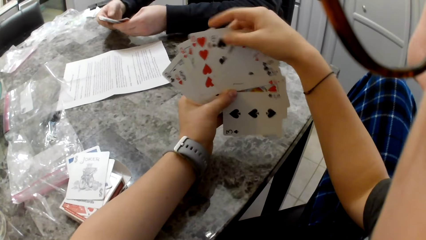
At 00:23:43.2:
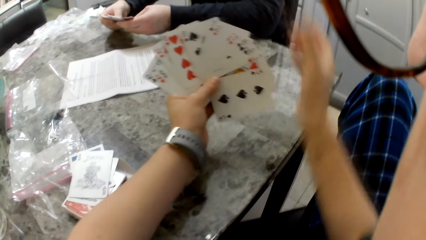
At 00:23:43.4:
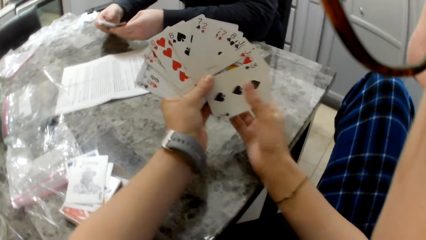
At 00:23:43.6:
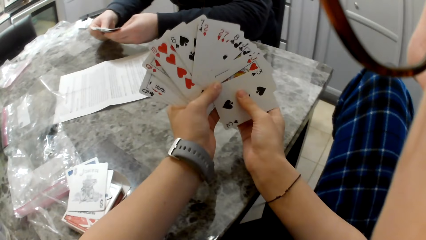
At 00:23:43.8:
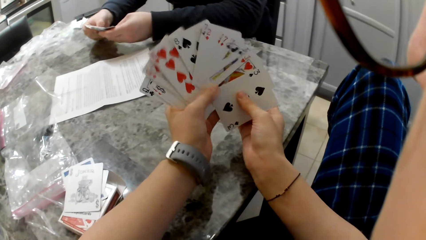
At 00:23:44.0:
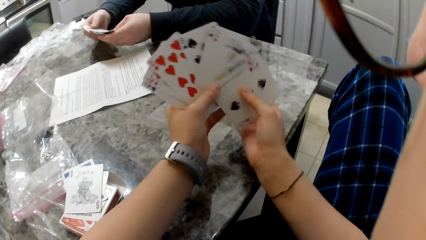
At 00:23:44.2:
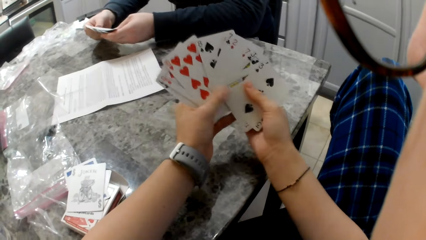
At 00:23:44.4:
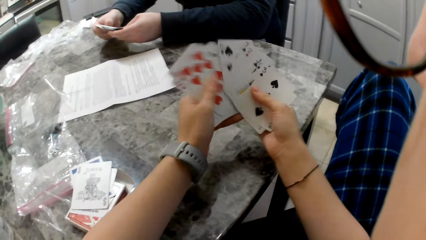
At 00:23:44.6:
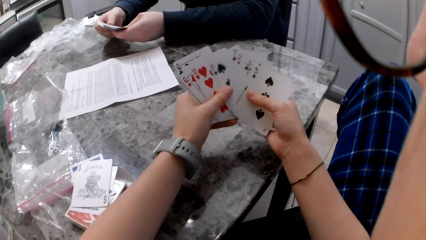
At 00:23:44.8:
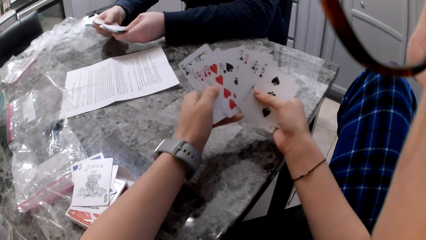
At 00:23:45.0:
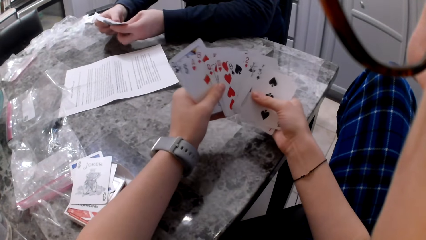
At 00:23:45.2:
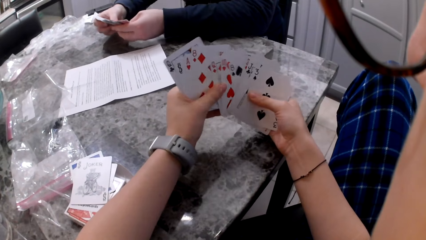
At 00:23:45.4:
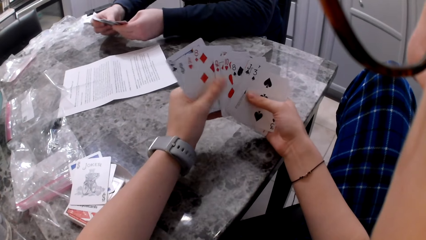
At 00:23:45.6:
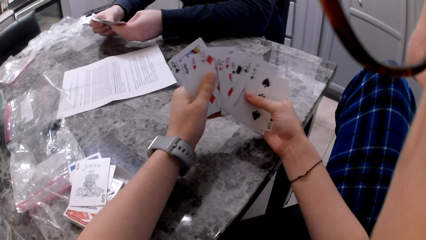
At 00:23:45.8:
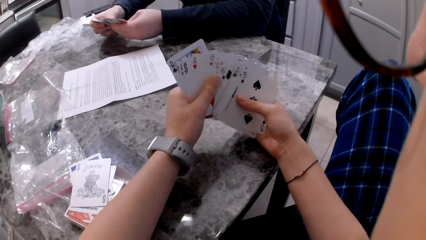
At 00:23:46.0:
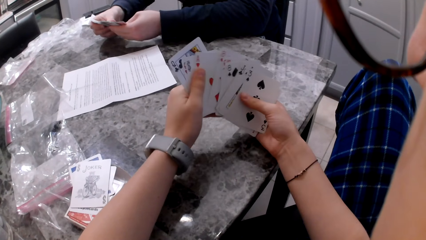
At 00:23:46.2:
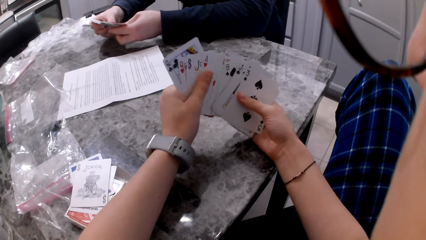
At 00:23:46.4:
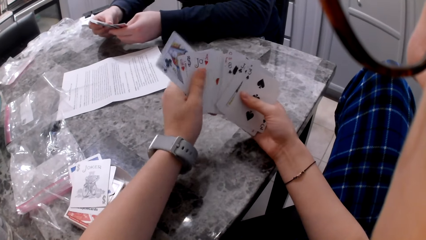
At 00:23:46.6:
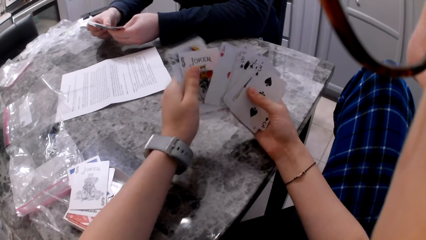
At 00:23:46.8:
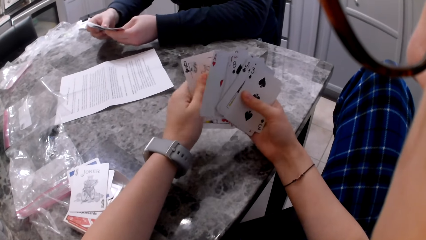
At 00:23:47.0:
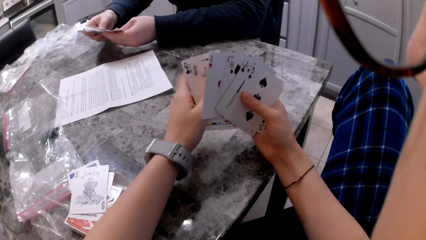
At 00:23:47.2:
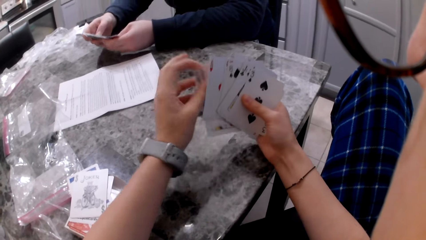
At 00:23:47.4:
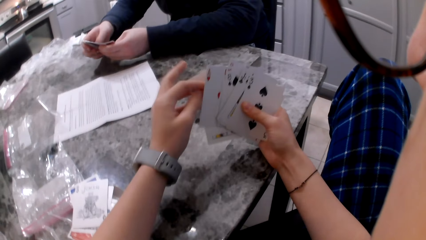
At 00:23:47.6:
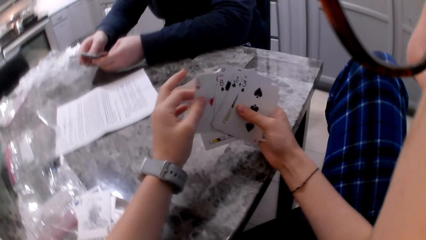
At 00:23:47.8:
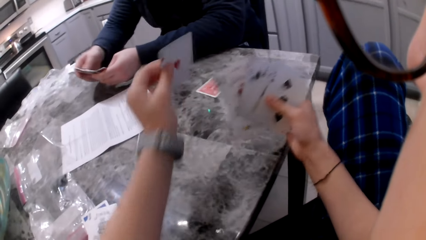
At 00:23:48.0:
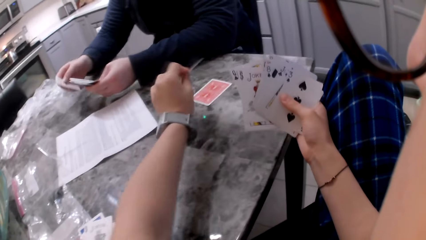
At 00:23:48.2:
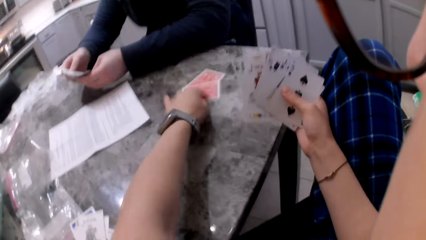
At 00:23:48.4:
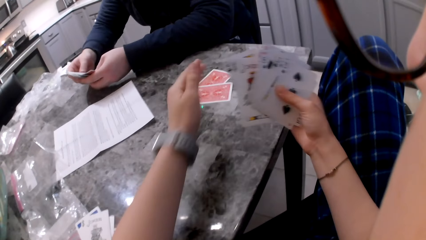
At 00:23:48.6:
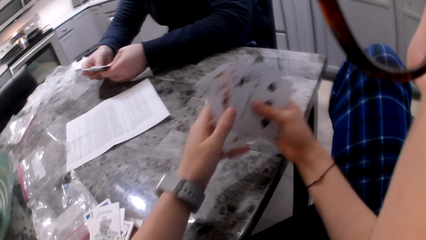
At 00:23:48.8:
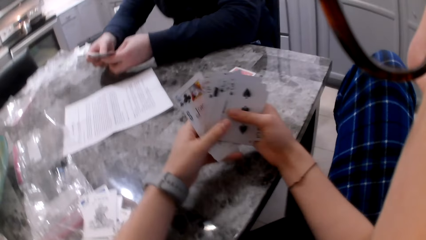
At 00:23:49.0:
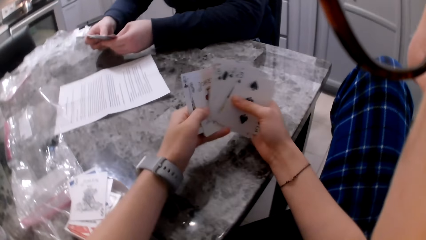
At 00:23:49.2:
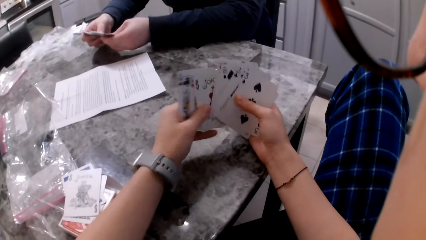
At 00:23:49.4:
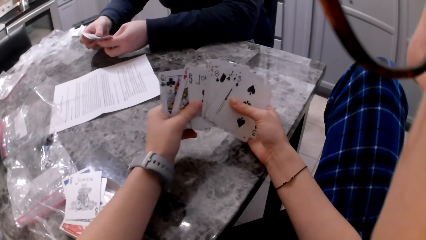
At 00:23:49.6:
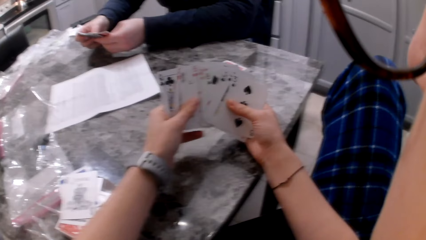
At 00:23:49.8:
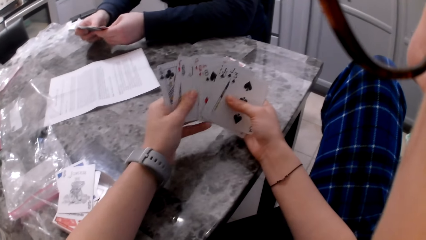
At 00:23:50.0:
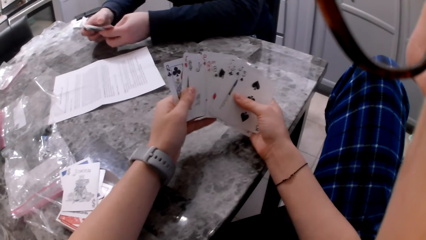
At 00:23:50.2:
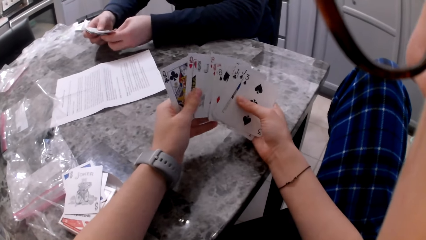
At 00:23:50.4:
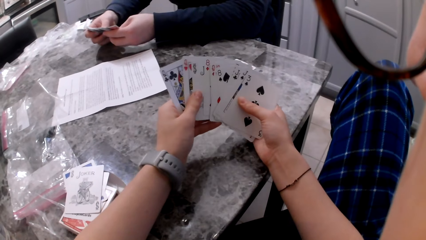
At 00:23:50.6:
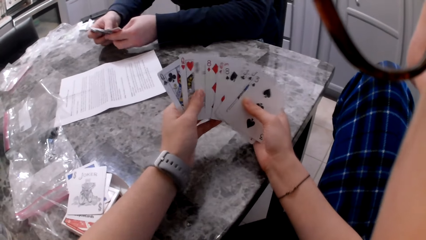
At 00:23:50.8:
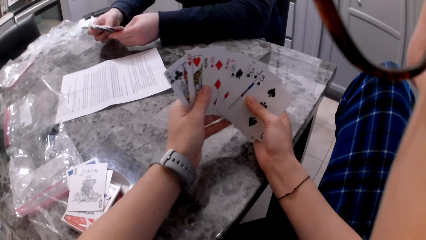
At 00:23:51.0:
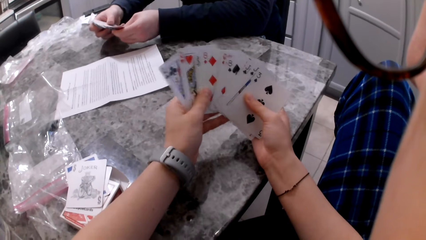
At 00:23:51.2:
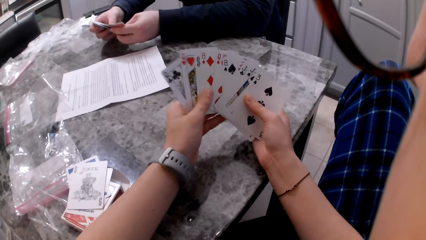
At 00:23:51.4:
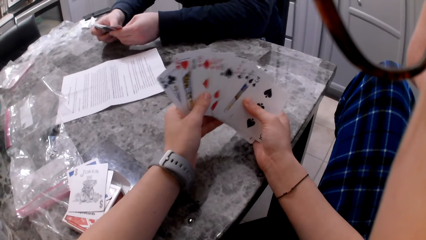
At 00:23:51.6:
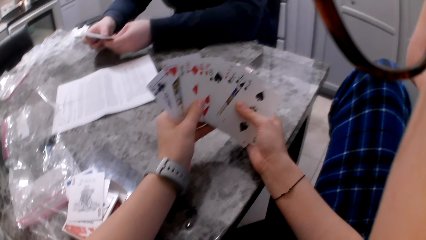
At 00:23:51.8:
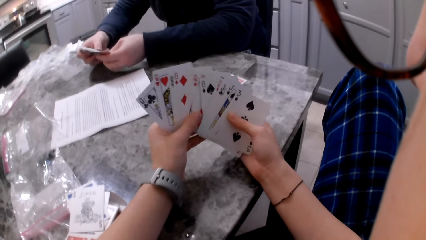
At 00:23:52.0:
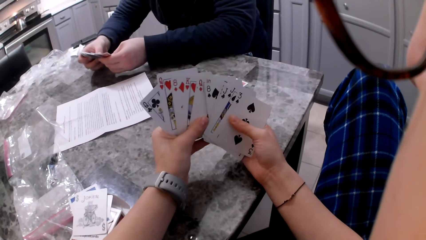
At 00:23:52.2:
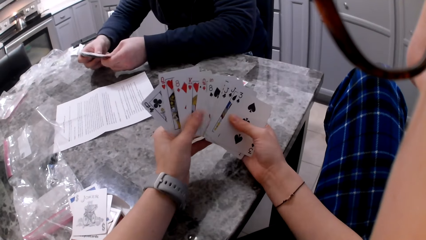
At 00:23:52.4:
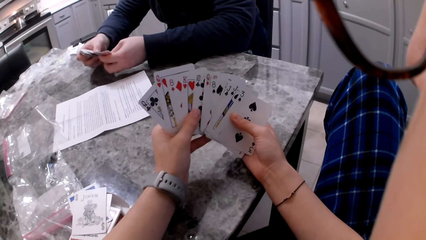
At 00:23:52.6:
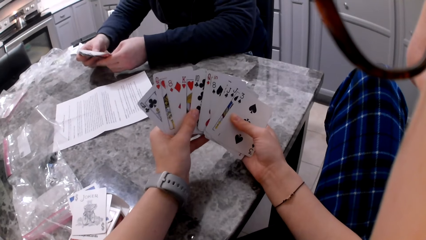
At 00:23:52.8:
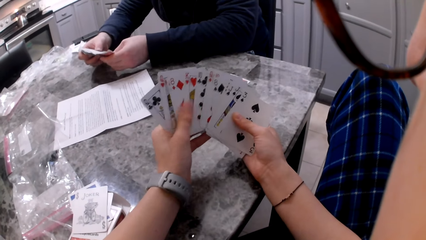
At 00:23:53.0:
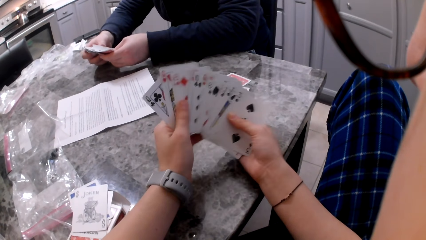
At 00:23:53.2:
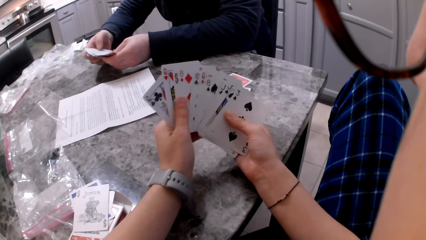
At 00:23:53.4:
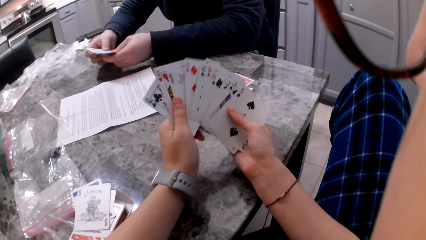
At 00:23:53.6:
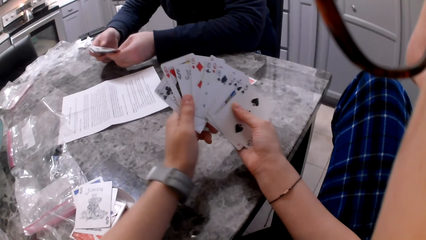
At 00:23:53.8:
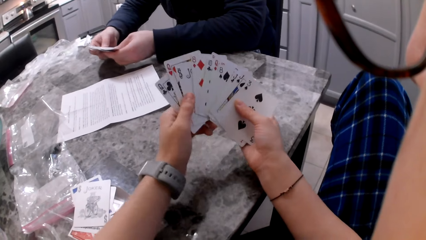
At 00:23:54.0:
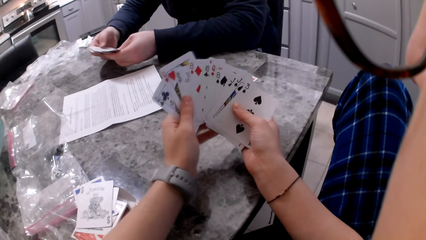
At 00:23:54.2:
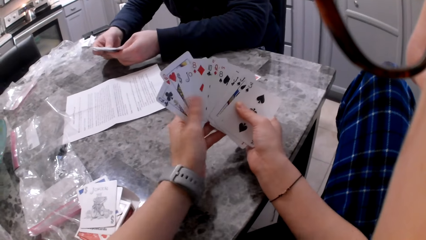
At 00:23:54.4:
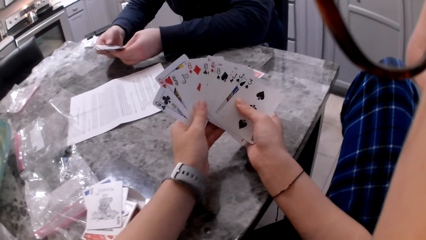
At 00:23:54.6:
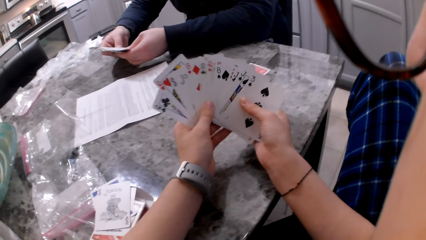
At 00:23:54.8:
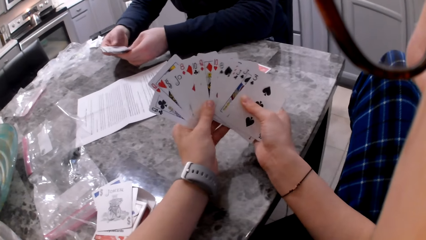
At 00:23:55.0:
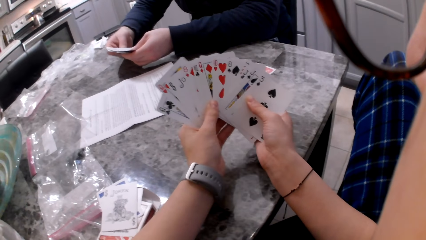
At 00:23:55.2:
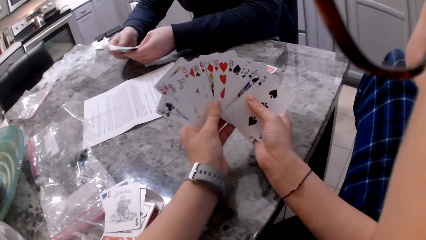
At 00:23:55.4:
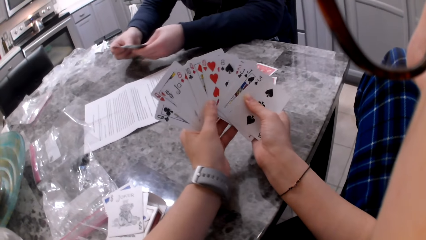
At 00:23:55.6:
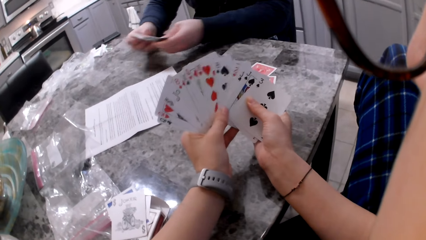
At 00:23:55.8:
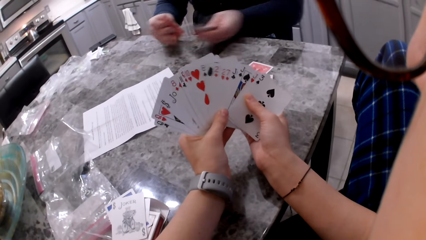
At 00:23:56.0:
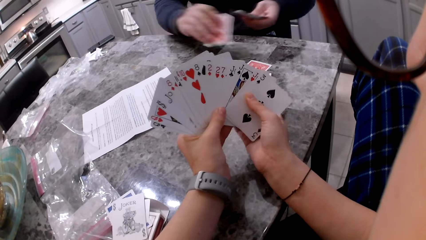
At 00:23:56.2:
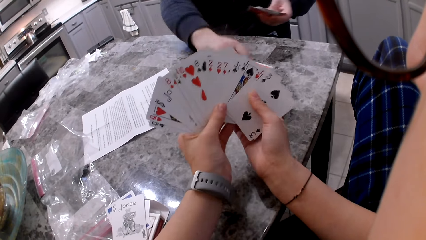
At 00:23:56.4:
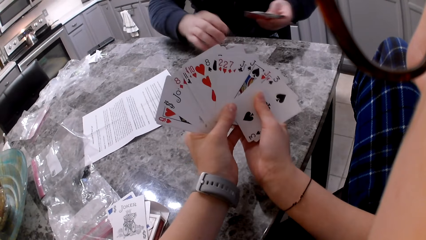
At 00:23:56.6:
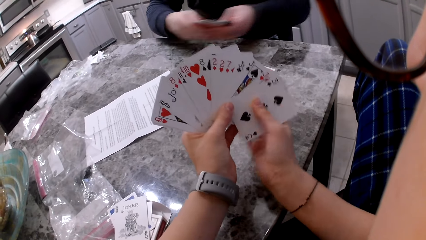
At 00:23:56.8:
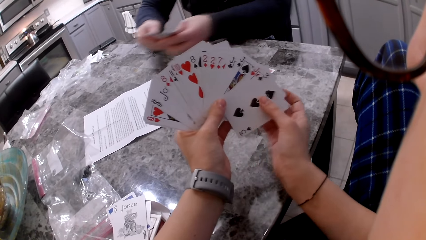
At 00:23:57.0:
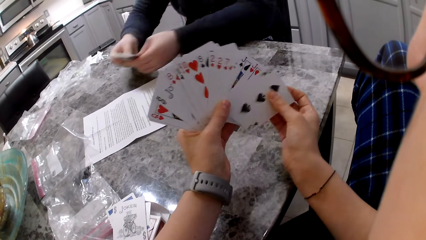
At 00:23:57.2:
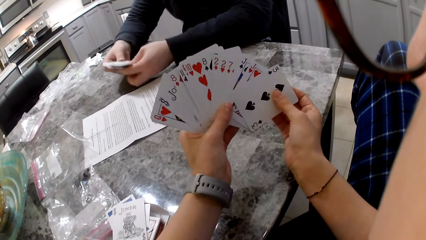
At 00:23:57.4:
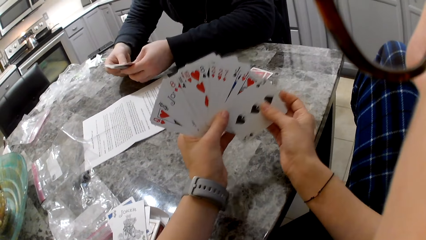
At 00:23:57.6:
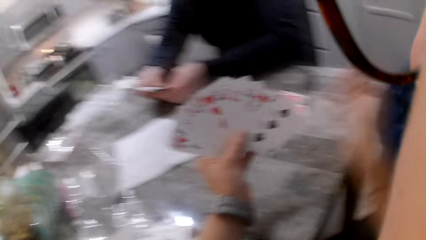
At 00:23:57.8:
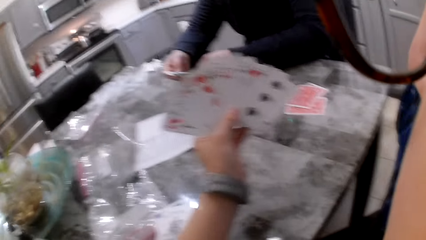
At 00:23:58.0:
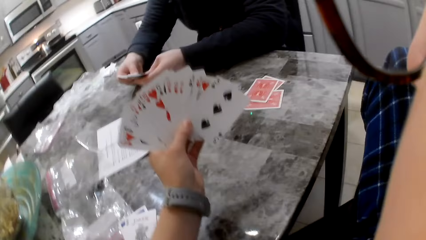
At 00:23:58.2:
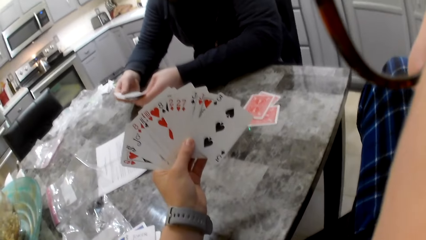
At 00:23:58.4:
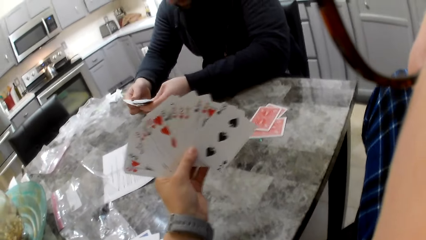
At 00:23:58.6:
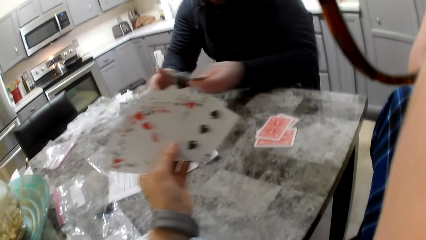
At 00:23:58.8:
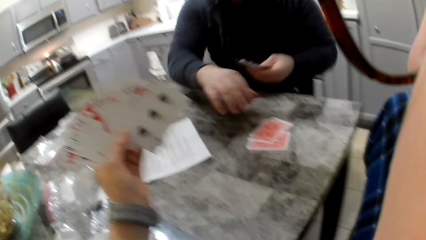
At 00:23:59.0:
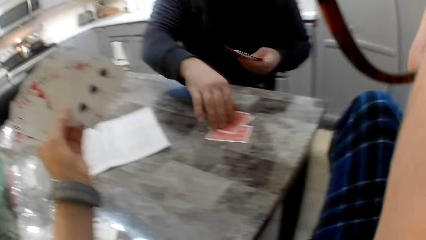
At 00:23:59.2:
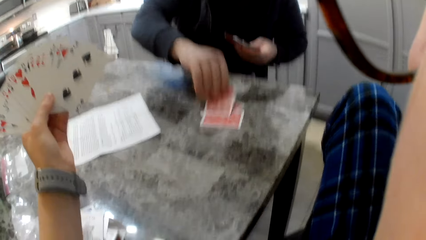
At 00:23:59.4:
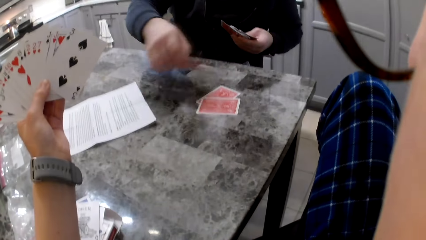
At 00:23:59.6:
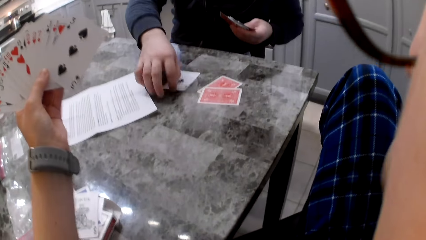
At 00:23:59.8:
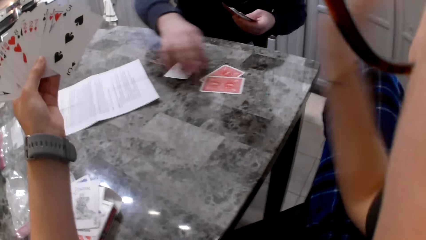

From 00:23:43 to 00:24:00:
The camera wearer shuffles cards in her hands. A man shuffles cards in his hands. The camera wearer picks a card with her left hand. She drops the card on the counter. She shuffles her cards in her hands. The man shuffles cards in his hands. The man picks the cards with his right hand and drops the cards on her card on the table. The man shuffles the cards in his hands. The camera wearer shuffles cards in her hands. She lifts her hand to her face. The man flips a card on the table with his right hand.
